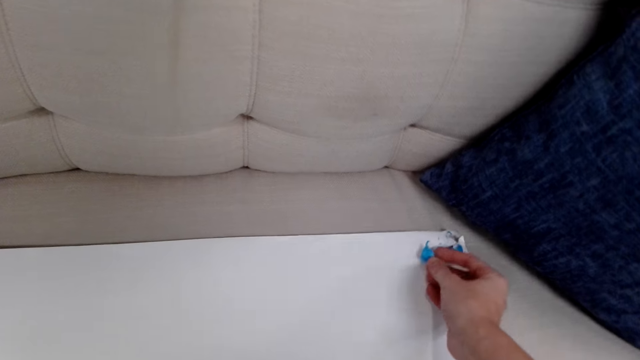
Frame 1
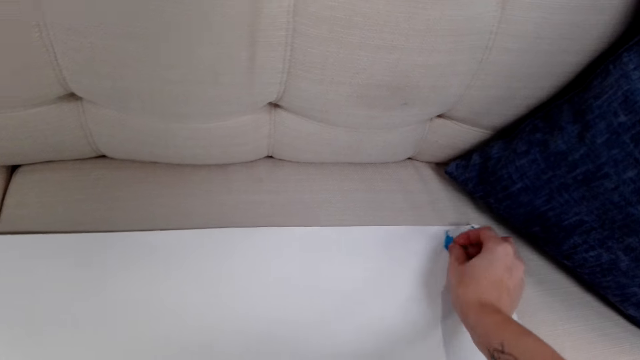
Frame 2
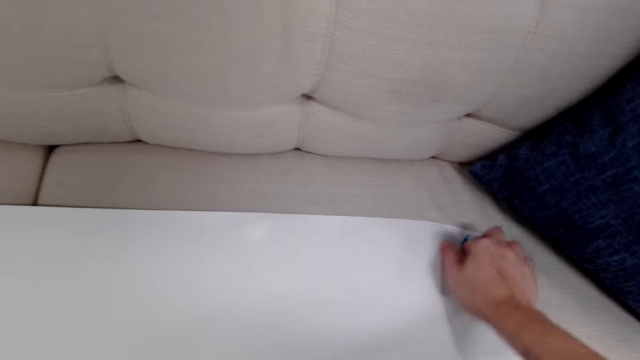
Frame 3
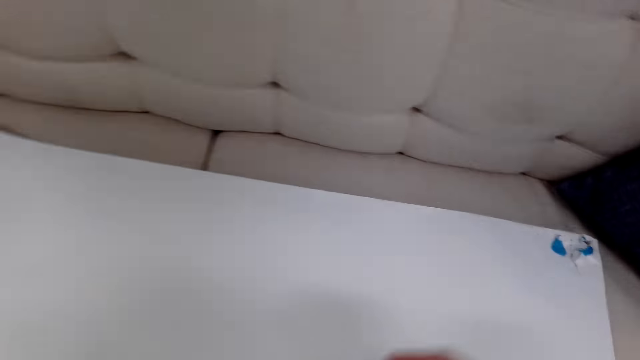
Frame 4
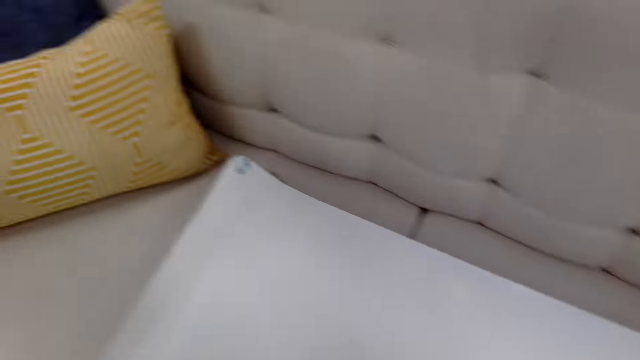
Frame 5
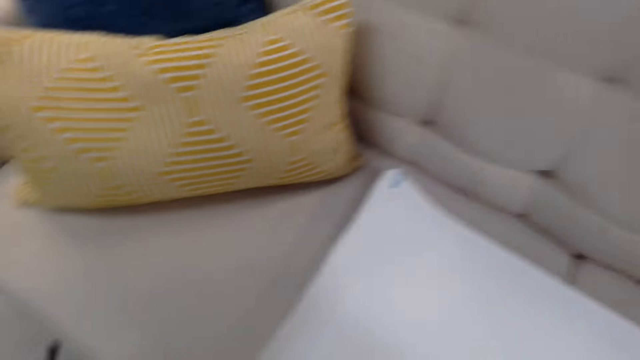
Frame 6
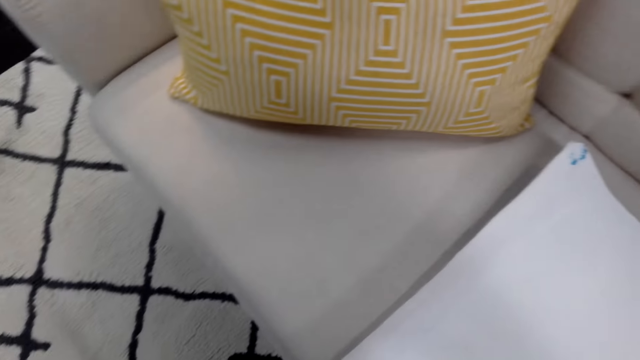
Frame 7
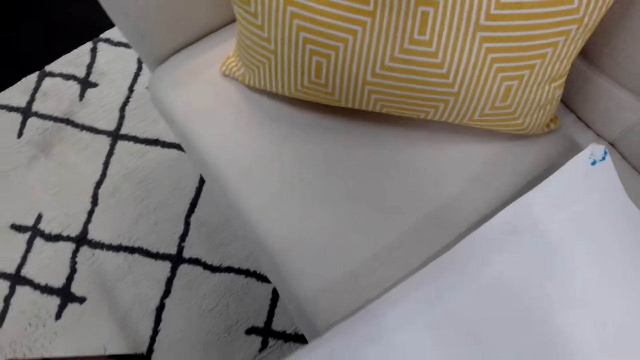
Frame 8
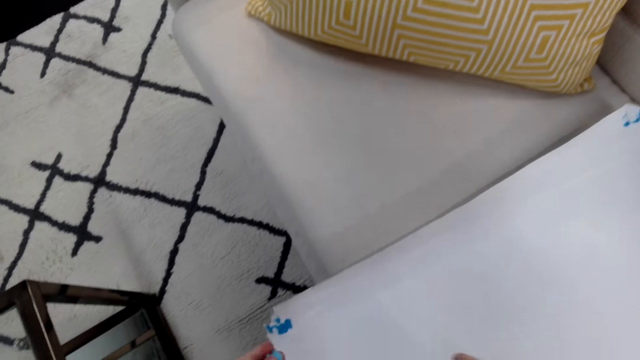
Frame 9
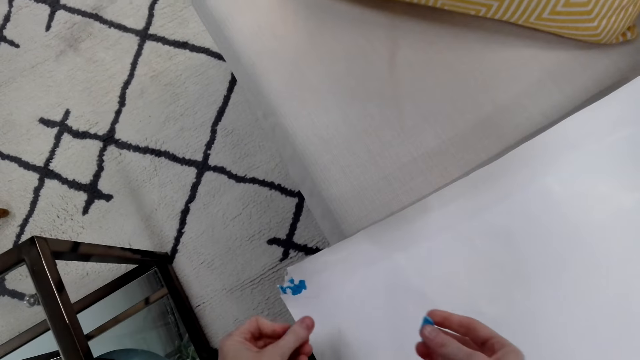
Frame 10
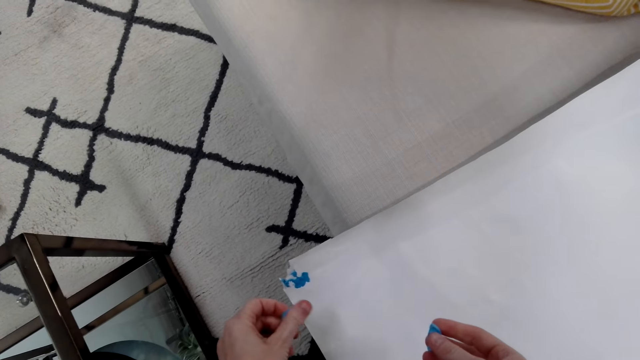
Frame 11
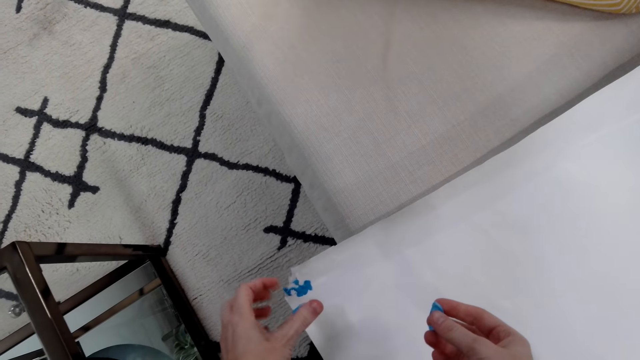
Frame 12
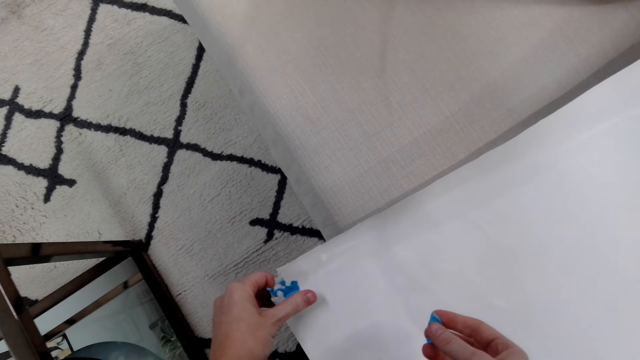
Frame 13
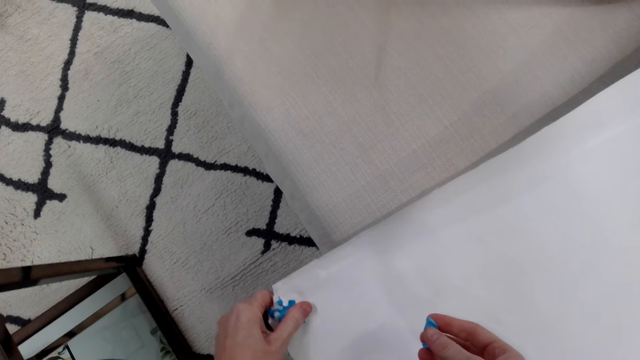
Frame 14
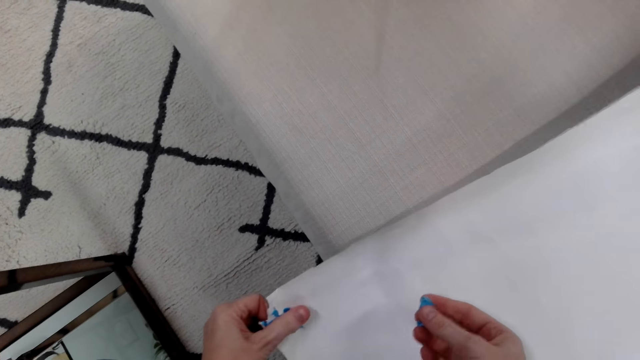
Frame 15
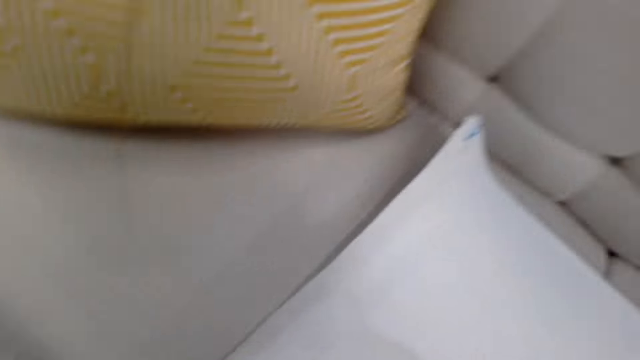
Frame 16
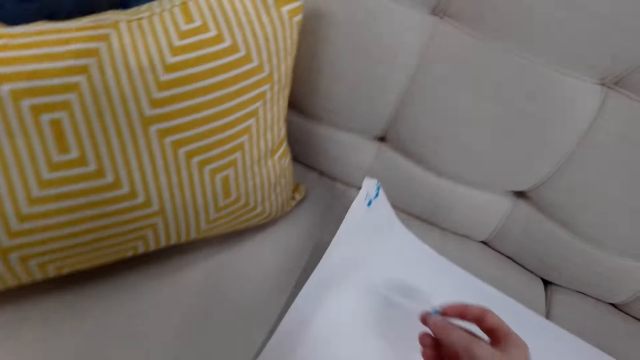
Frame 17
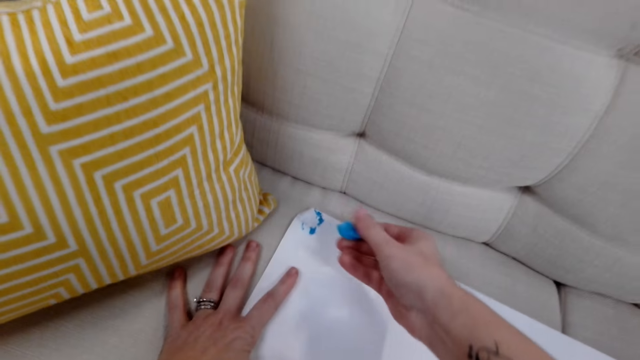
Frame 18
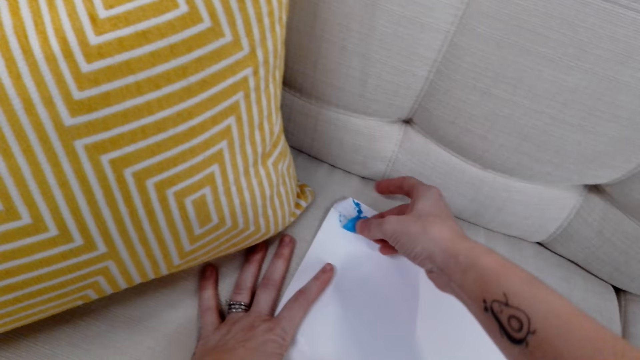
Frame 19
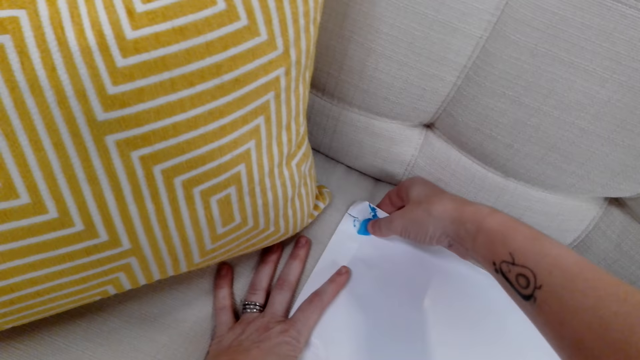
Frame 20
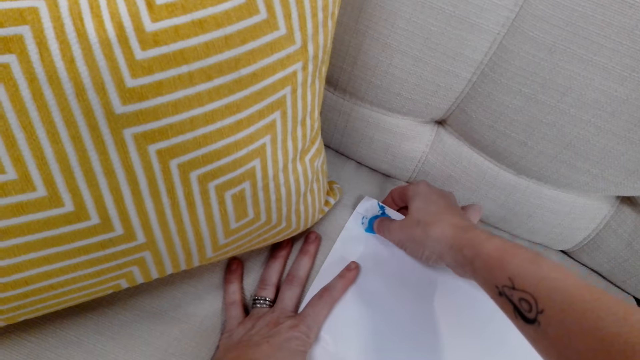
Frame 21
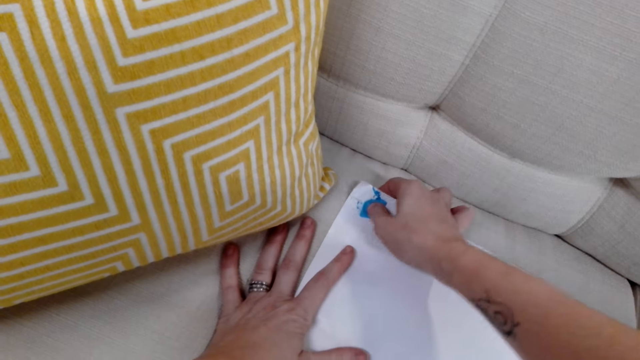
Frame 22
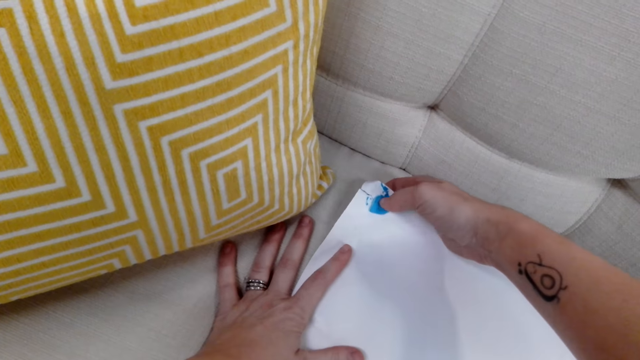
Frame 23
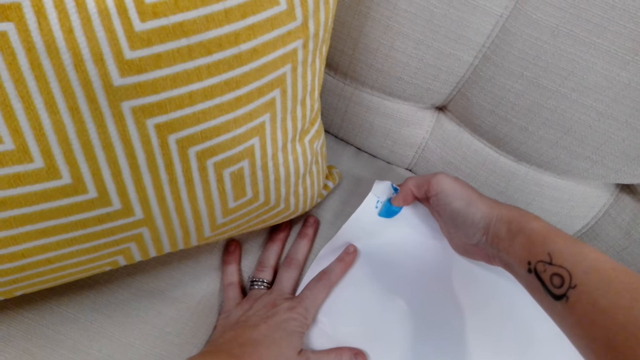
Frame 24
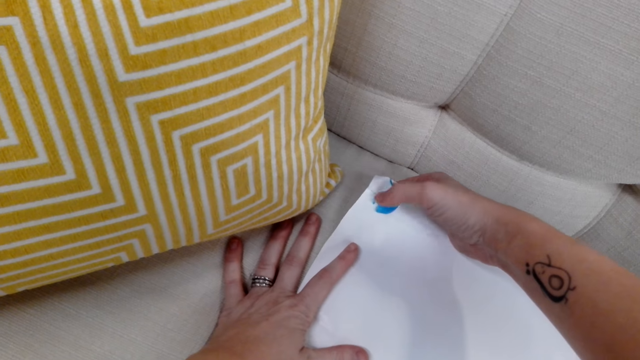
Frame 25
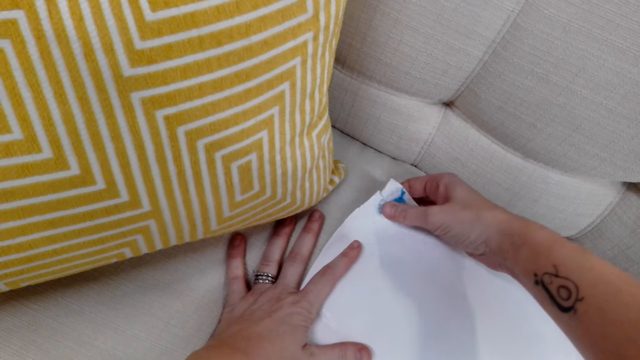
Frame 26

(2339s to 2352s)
The camera wearer puts the sellotape on the manila paper on the sofa. She applies wall primer on the wallpaper with the hands. She looks around. She holds the manila paper with her left hand. She puts the sellotape on the manila paper on the sofa.

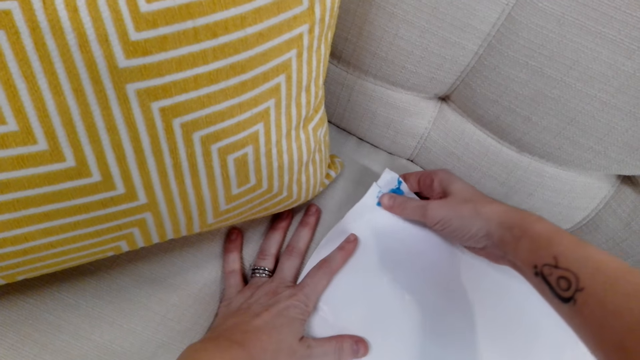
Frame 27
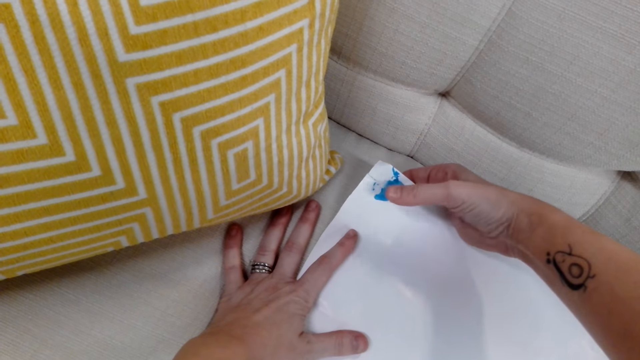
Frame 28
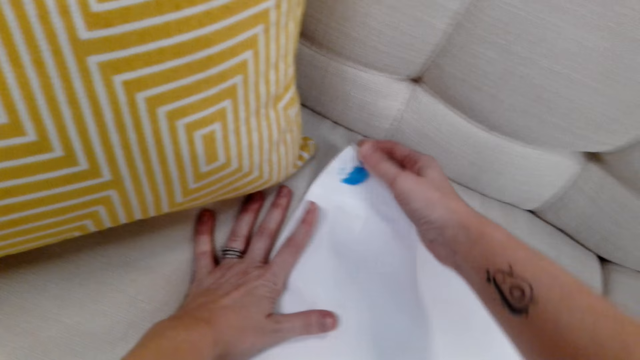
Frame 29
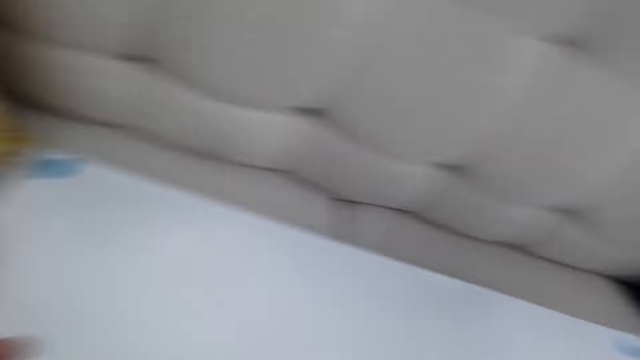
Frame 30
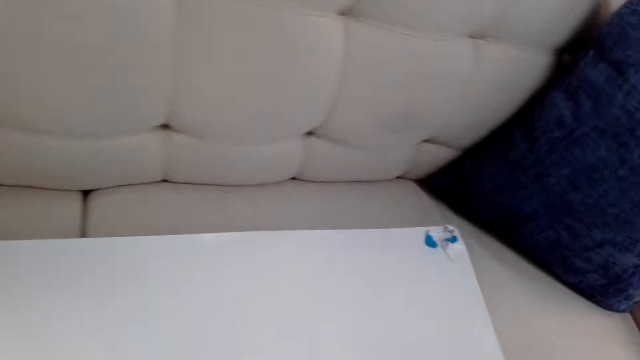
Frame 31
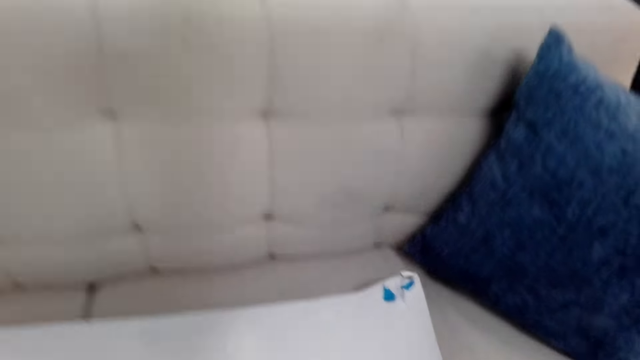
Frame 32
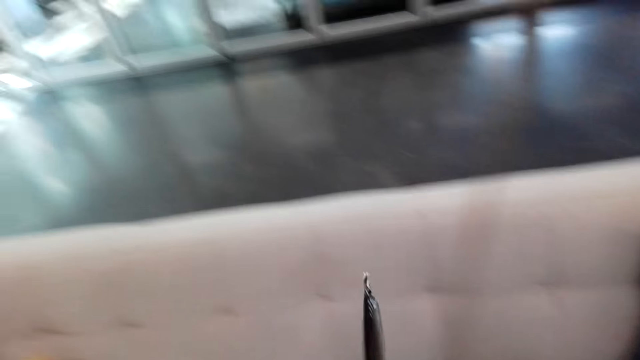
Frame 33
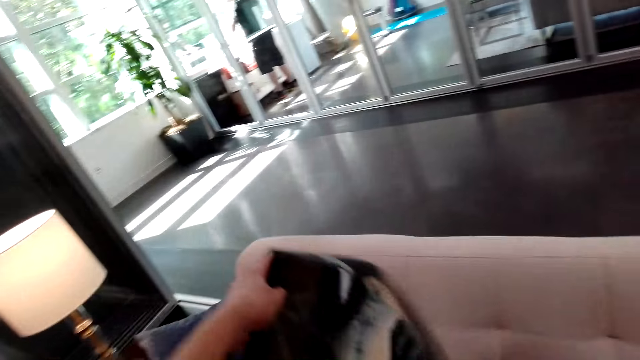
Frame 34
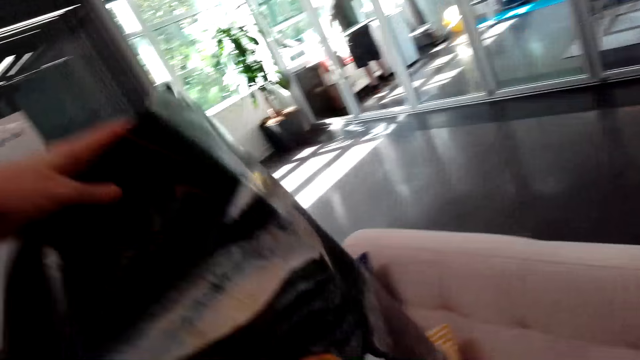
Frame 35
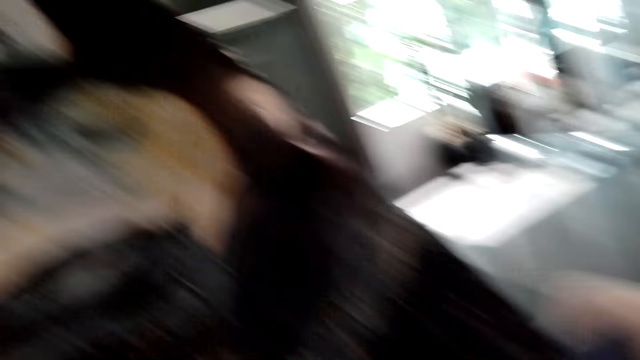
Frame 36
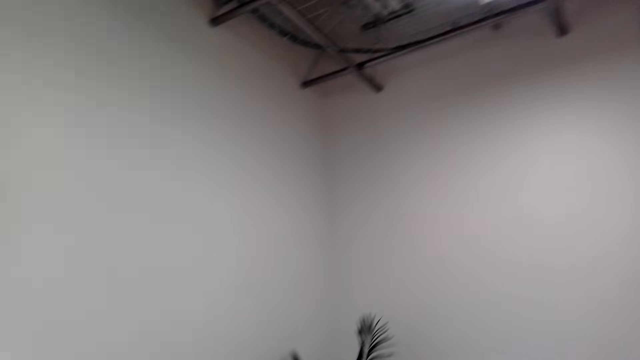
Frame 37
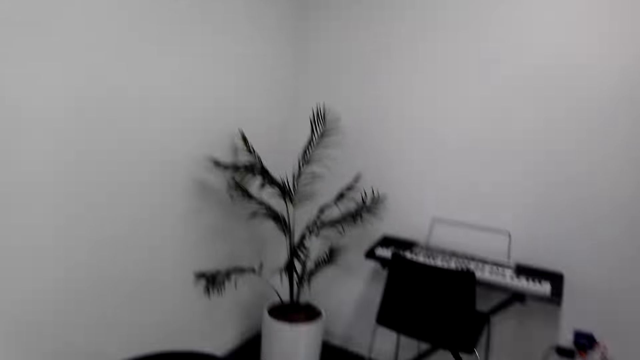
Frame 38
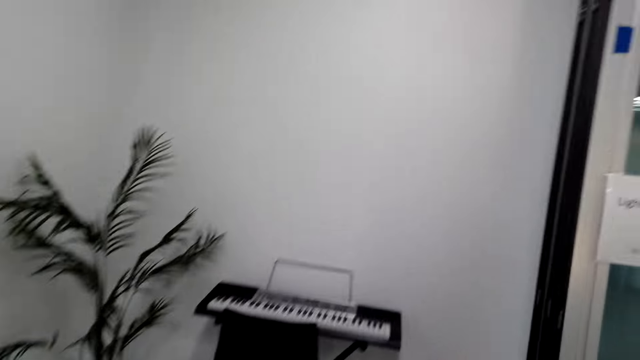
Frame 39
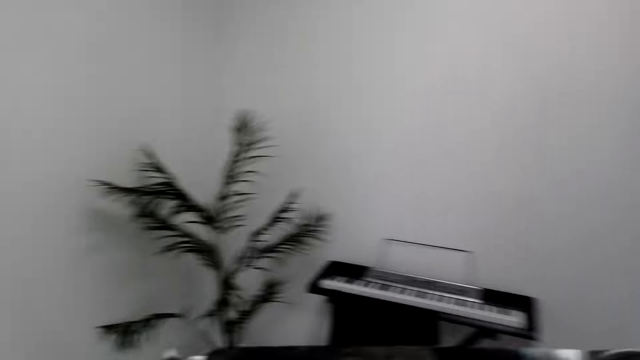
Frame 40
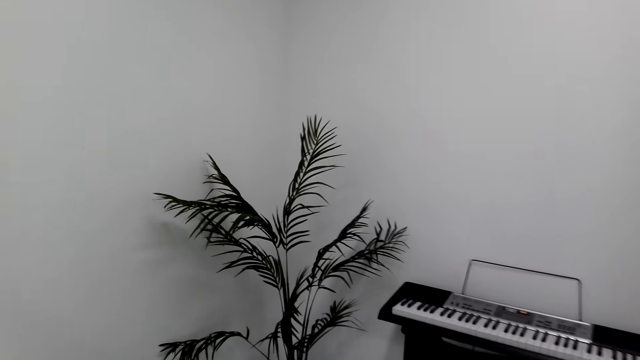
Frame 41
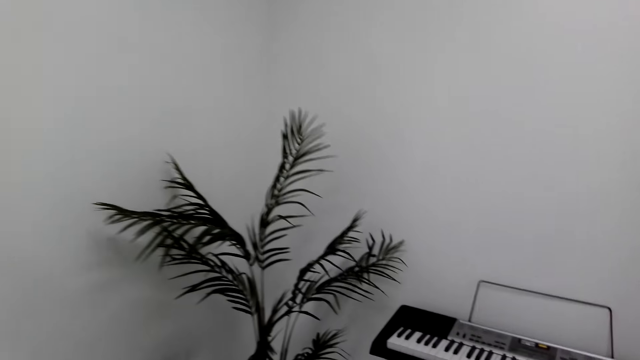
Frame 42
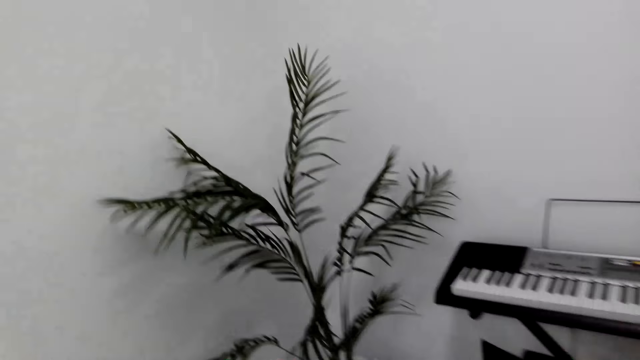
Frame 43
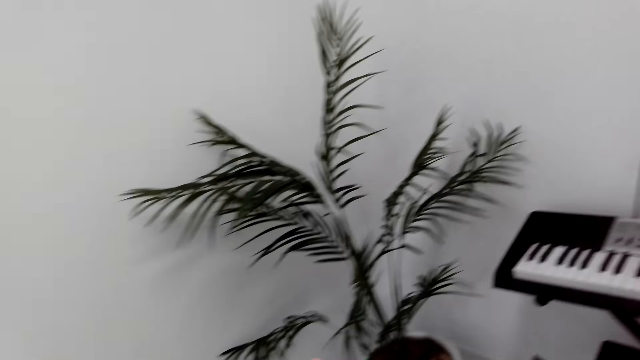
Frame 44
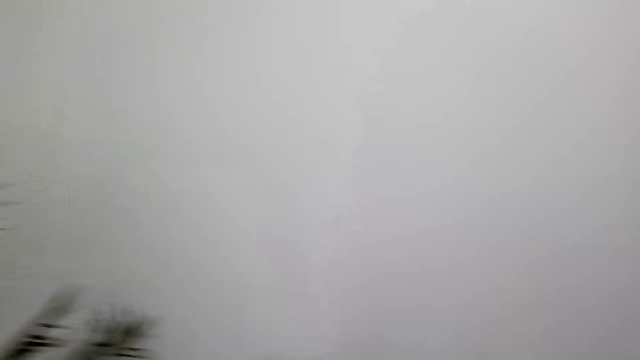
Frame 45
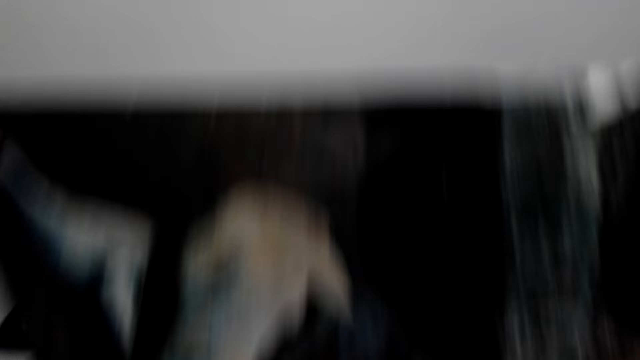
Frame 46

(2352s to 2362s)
The camera wearer picks up the manila paper on the sofa. They walk on the floor.
